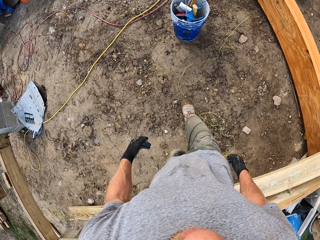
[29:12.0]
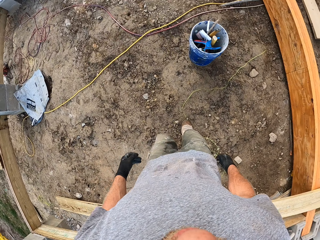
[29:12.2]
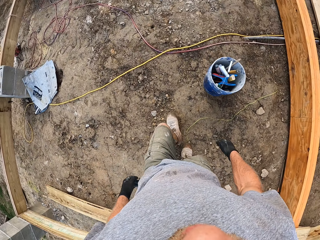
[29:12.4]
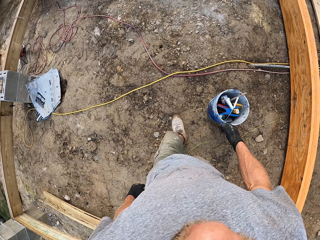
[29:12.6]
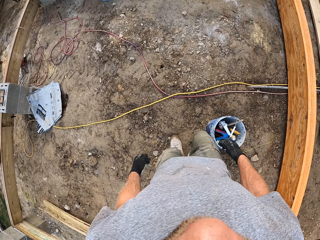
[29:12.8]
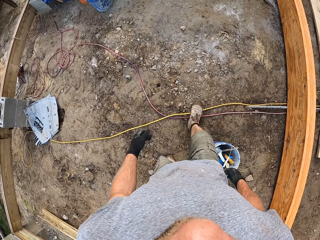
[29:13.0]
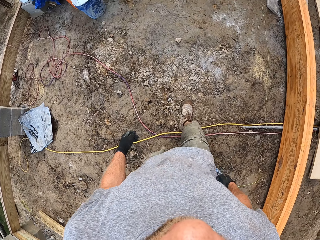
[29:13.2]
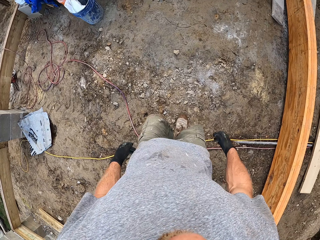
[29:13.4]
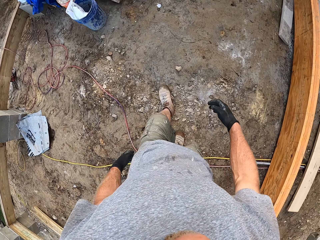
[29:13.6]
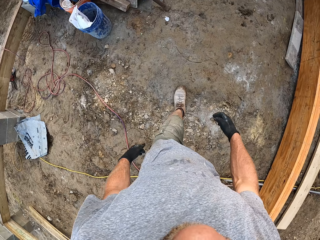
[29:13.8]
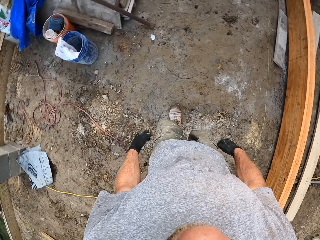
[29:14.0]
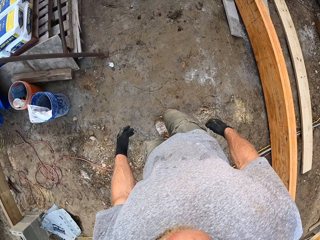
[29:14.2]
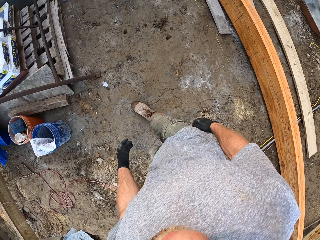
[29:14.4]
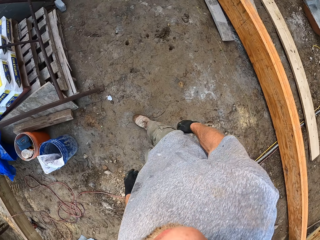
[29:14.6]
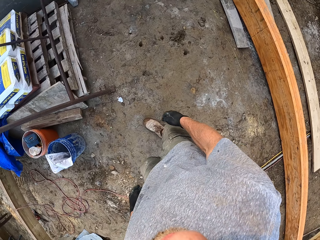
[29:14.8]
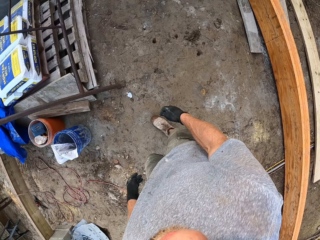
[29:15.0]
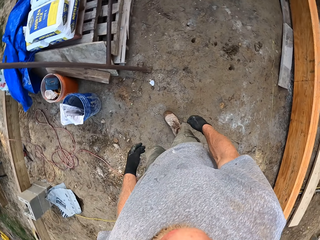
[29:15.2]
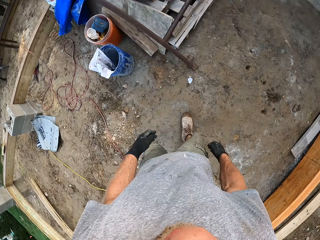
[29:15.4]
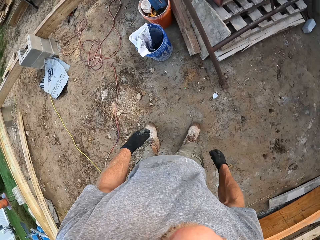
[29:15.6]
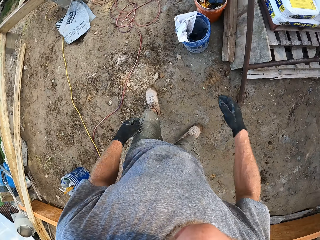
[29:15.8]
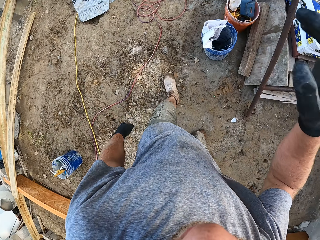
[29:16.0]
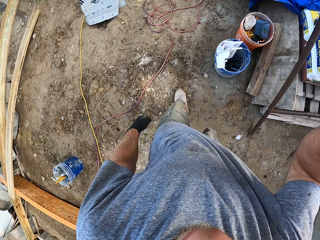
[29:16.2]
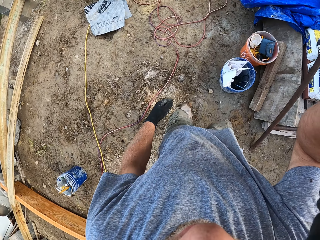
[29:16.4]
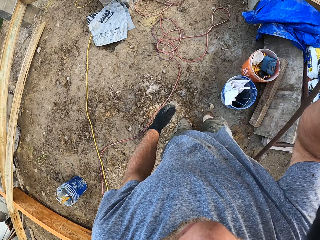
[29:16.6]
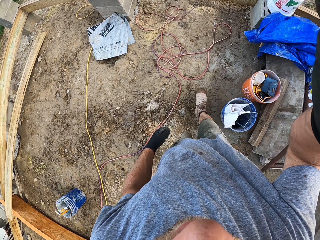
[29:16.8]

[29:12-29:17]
The camera wearer walks around the construction site. He raises his right hand to his face.
